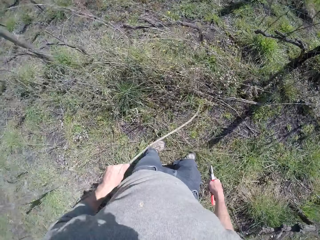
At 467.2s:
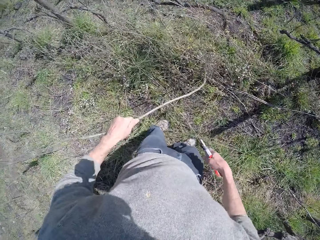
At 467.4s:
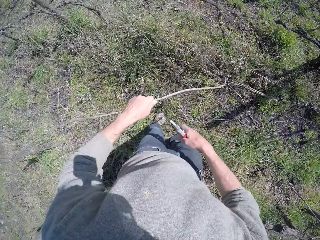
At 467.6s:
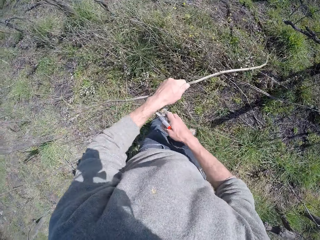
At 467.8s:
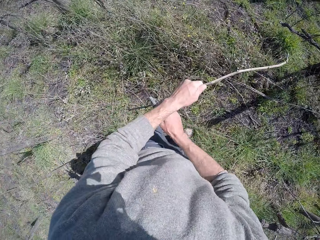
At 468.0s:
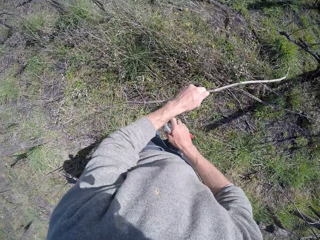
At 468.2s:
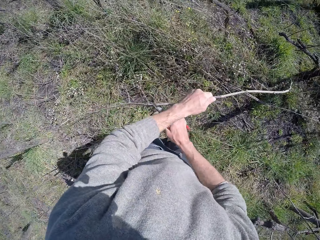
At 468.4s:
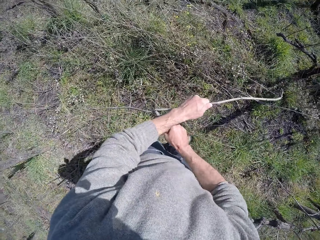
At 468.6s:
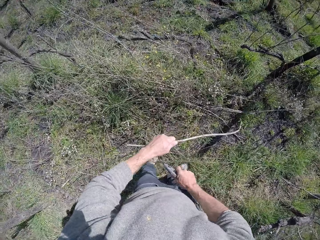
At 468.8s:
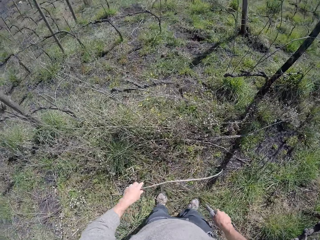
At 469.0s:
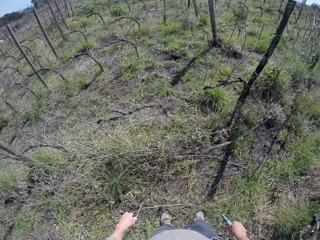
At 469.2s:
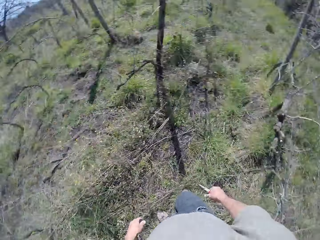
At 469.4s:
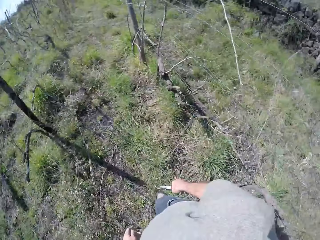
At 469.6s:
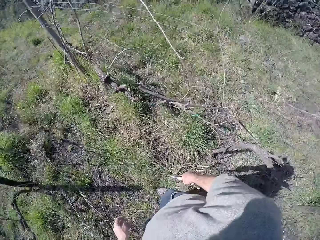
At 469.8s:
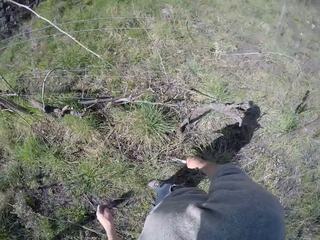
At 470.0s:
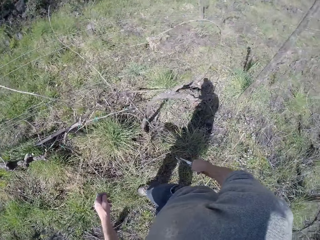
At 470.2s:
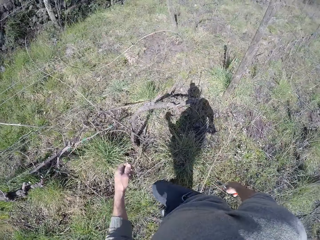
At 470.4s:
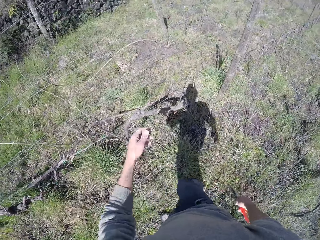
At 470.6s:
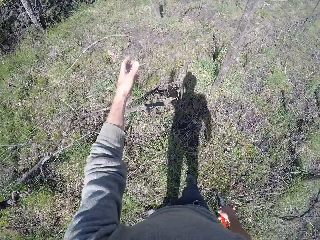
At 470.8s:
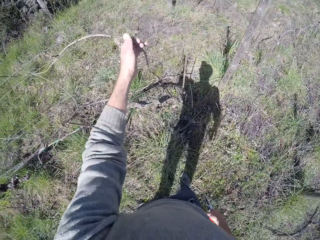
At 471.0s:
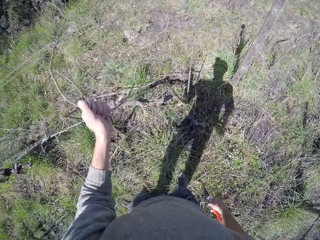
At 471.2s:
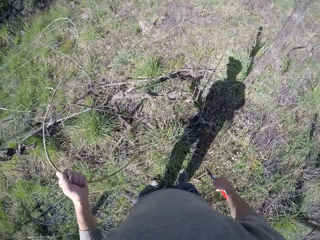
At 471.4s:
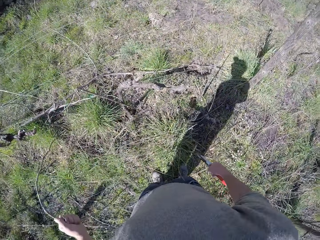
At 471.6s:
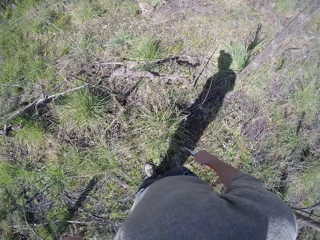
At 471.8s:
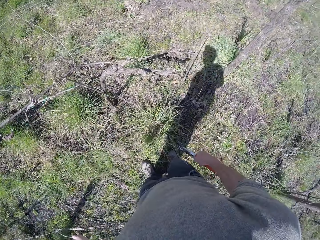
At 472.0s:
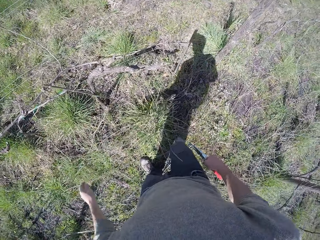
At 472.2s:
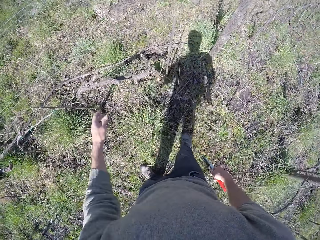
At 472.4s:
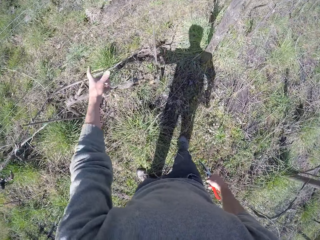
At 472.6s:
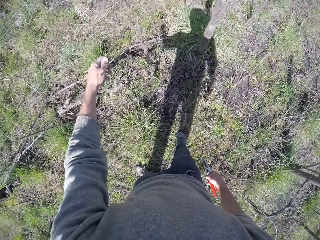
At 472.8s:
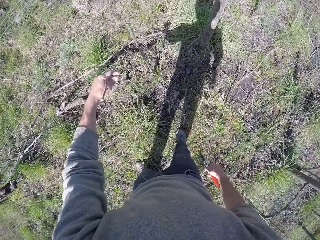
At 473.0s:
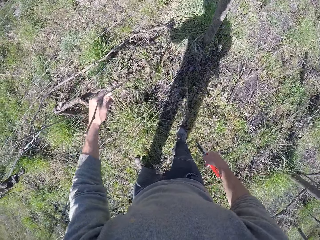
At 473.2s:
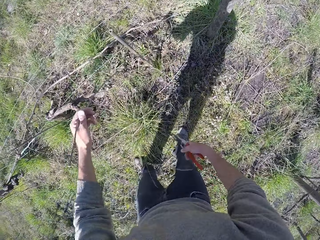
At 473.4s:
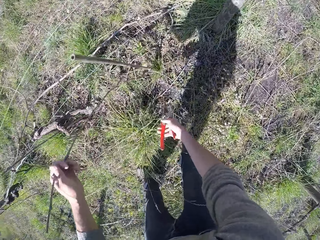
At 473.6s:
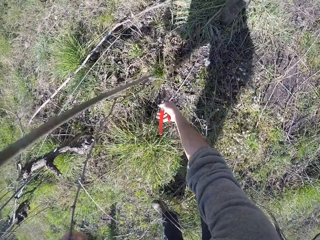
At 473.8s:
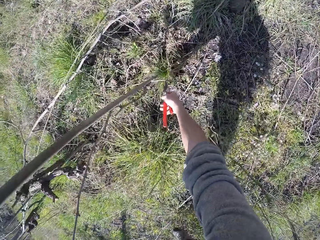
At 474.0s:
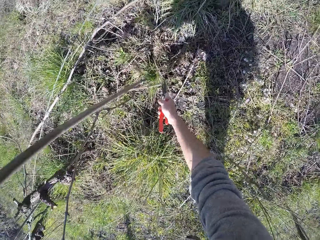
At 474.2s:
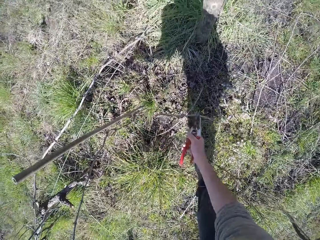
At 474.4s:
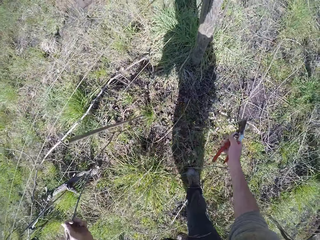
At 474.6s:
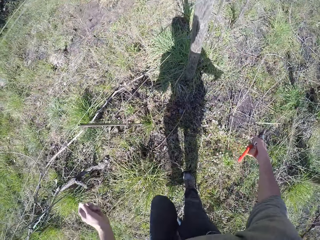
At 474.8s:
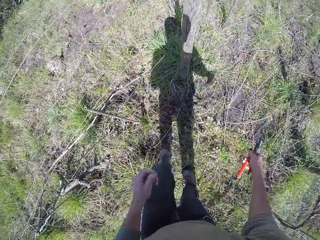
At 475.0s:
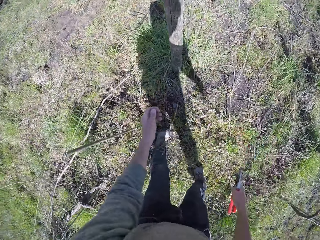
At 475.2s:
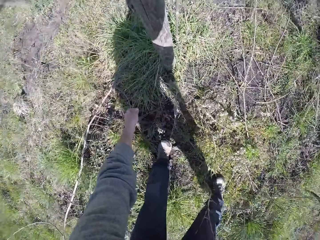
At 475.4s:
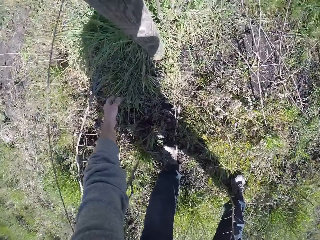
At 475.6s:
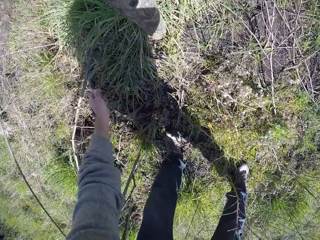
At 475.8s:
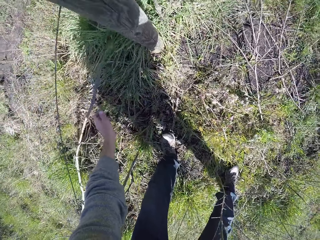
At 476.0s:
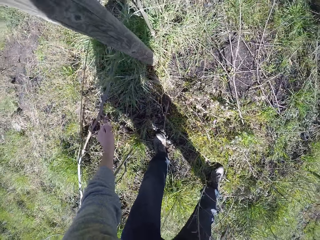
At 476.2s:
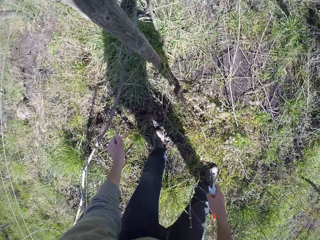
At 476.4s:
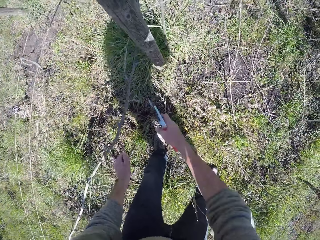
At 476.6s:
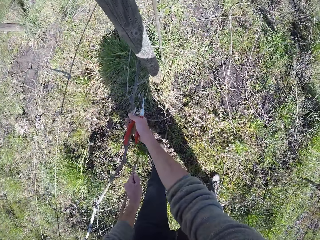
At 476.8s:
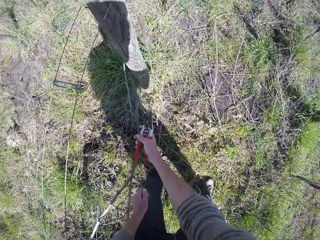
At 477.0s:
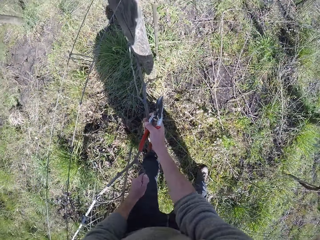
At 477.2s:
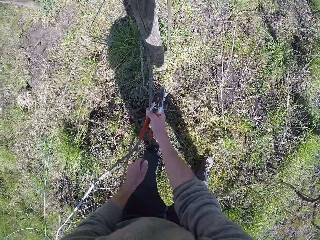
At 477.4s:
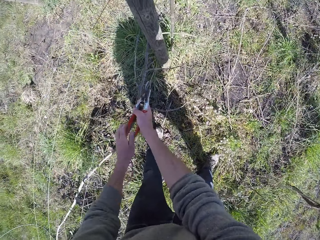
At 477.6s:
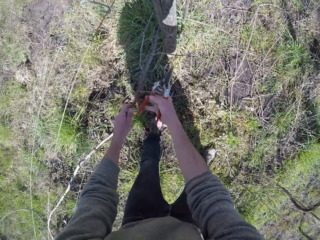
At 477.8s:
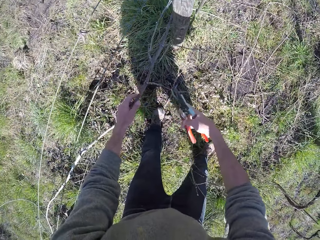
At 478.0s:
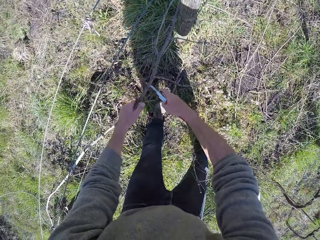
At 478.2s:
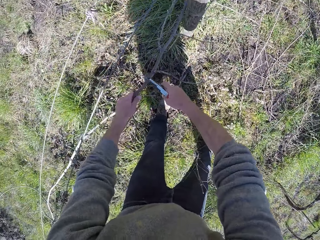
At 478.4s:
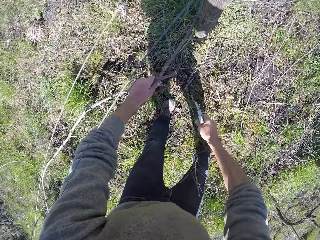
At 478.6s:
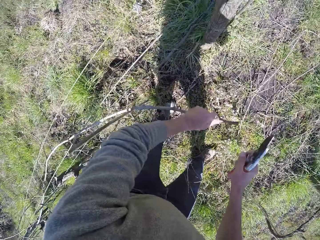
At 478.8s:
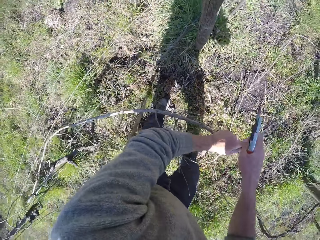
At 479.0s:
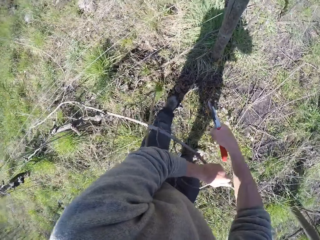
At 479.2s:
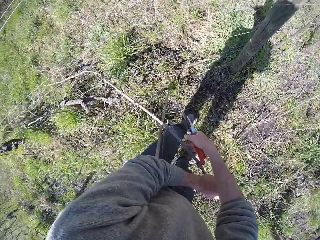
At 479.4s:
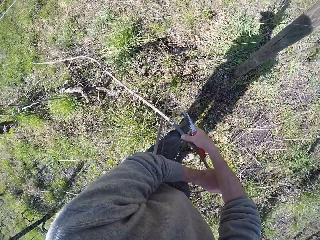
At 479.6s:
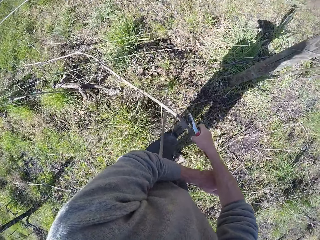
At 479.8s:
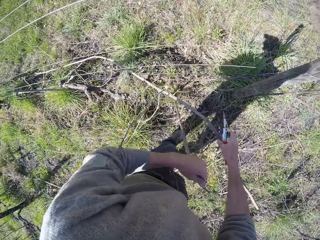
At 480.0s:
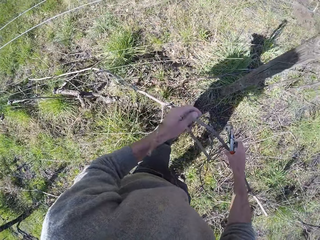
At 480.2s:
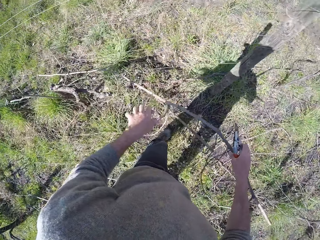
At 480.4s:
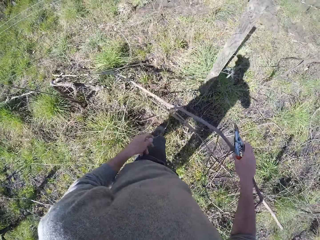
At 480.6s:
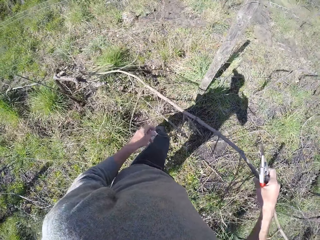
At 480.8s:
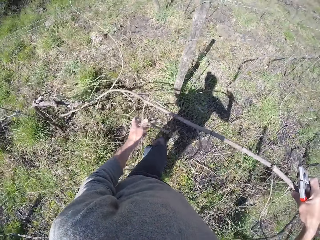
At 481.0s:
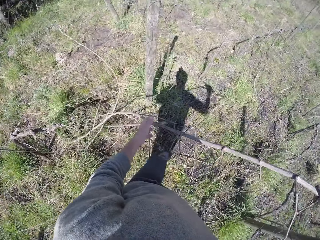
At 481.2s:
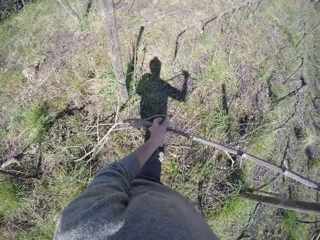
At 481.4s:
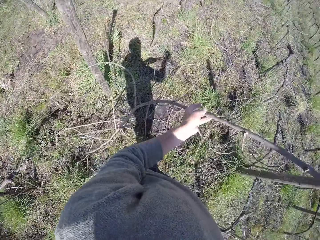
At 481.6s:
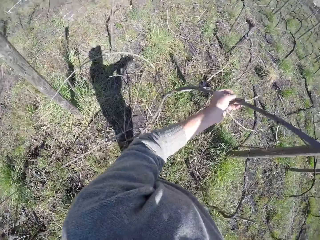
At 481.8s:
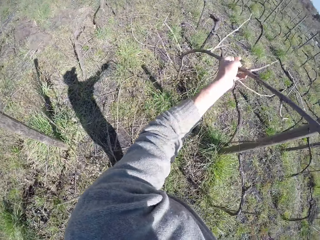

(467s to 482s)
The camera wearer pulls a tree branch with his left hand. He picks up the wood. He cuts the tree branch with the pliers in his right hand. He drops the tree branch on the floor with his left hand. He picks up the wood. He pulls the tree branch with his left hand. He cuts the wood. He picks up the wood. He pulls the tree branch with both hands. He cuts the tree branch with the pliers in his right hand.

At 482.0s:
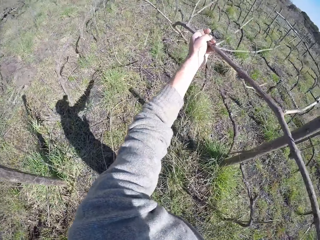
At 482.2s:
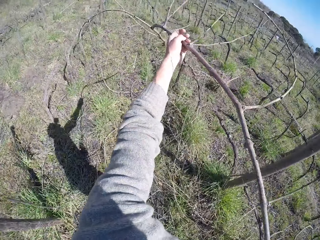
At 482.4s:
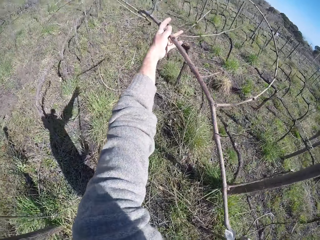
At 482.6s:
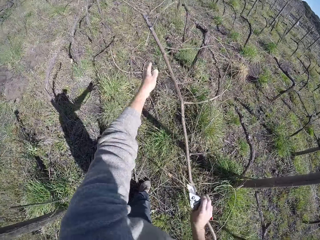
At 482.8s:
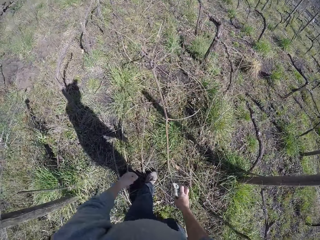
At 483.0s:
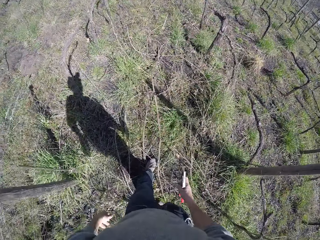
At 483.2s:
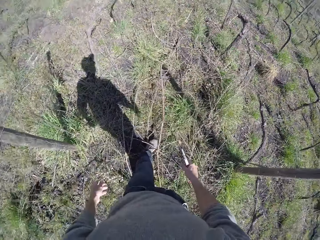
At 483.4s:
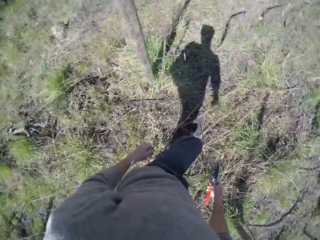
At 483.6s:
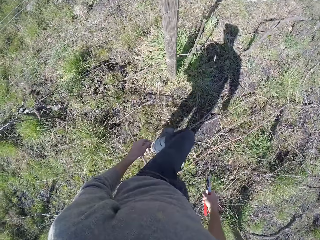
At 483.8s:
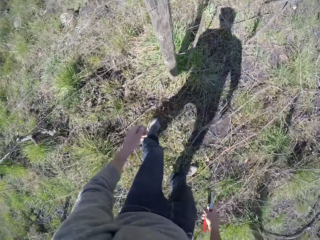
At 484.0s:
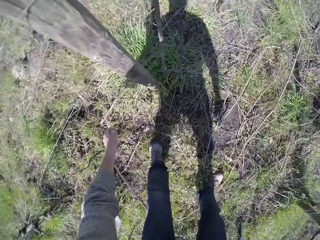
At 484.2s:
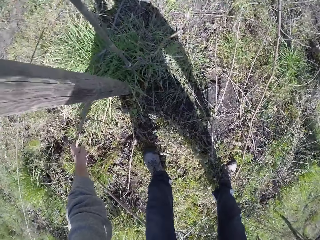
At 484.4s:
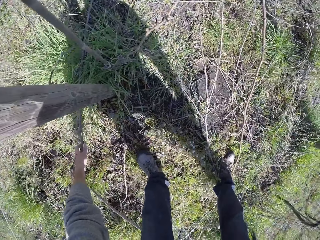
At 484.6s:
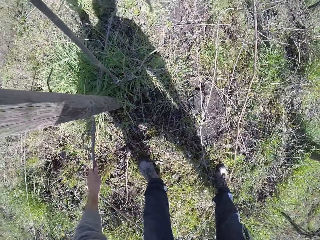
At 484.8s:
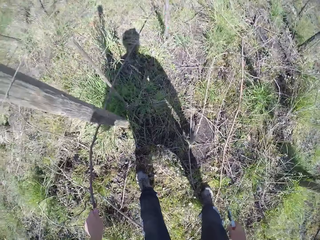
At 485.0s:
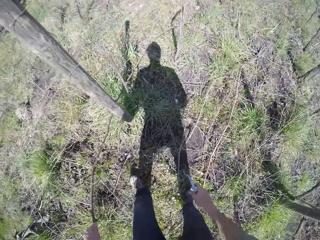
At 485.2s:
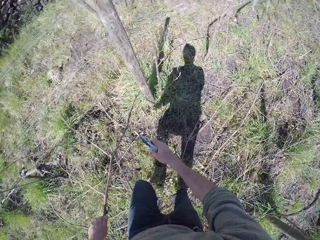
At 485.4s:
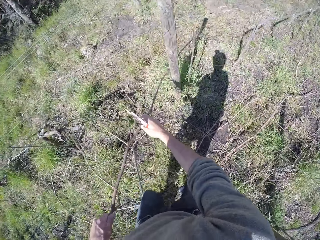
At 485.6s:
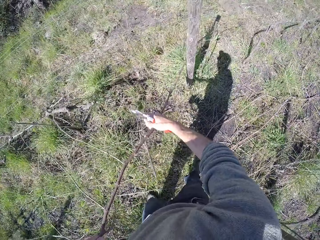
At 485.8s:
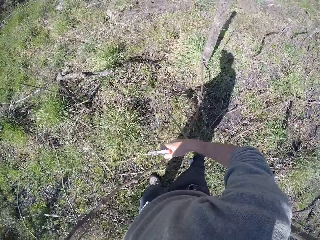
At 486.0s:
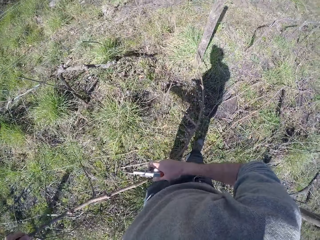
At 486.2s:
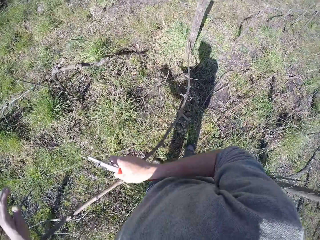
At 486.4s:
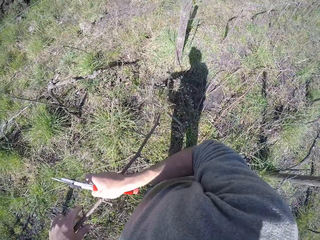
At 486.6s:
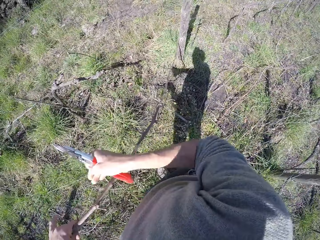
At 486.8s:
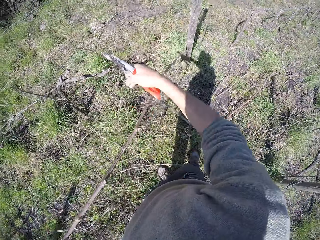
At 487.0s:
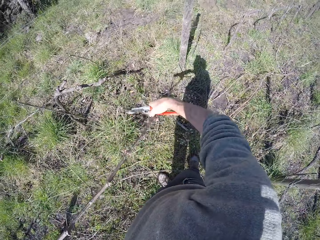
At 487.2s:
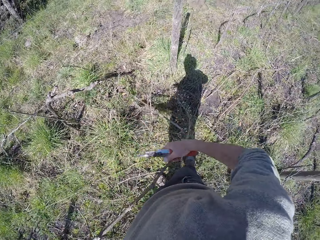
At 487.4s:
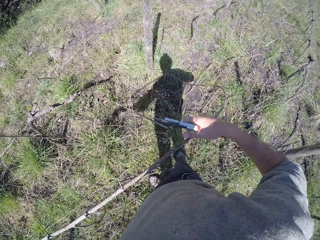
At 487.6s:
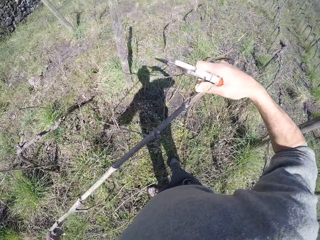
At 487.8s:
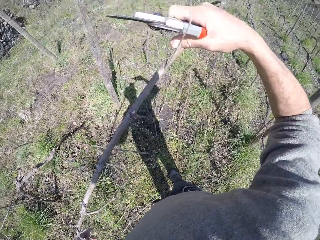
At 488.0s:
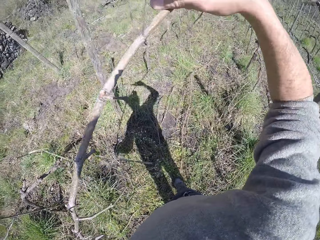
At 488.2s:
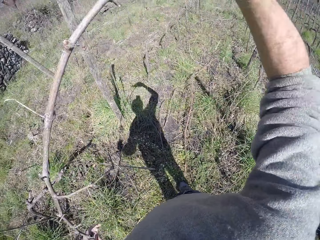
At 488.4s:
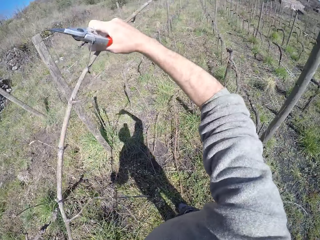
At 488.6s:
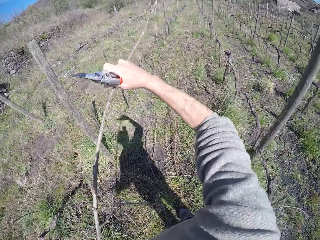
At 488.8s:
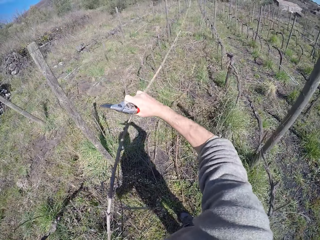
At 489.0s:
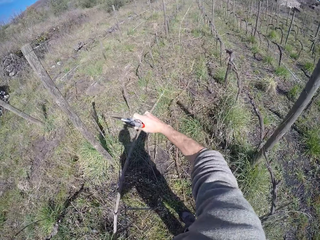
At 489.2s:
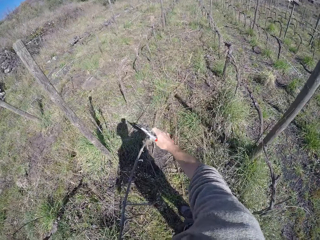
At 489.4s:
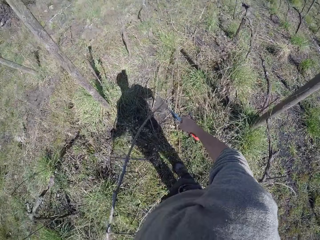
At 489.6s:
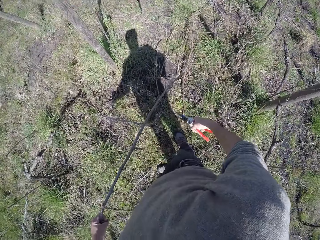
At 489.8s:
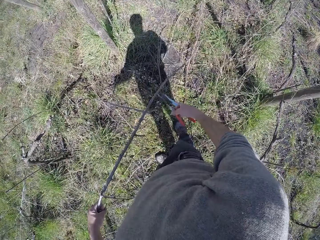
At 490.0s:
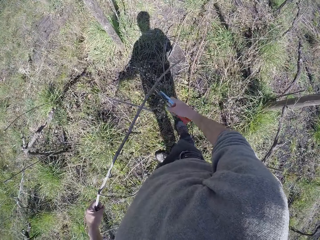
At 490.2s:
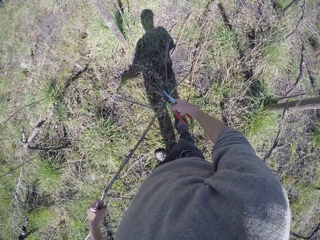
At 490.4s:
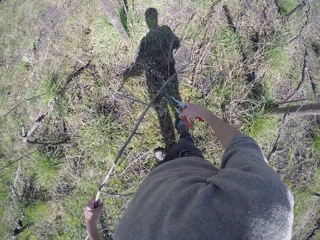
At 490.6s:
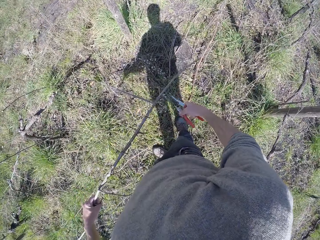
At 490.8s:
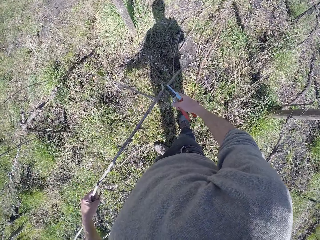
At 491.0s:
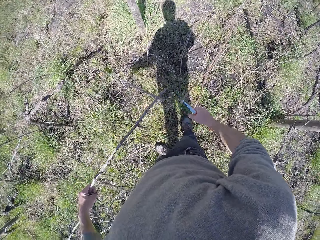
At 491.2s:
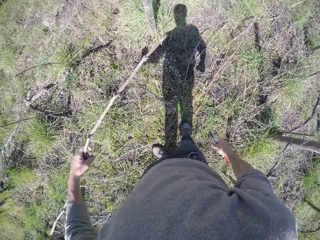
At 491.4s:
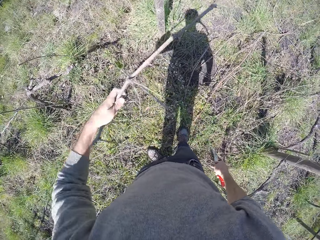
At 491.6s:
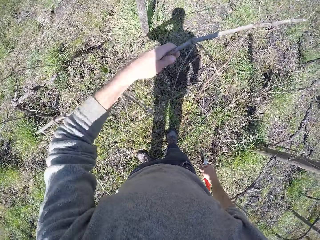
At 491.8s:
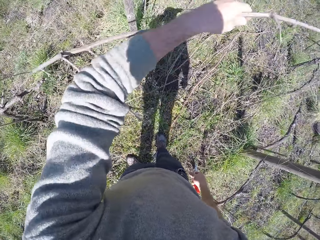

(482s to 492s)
The camera wearer drops the tree branch on the floor with both hands. He pulls a tree branch with his left hand. He picks up the wood. He cuts the tree branch with the pliers in his right hand.
